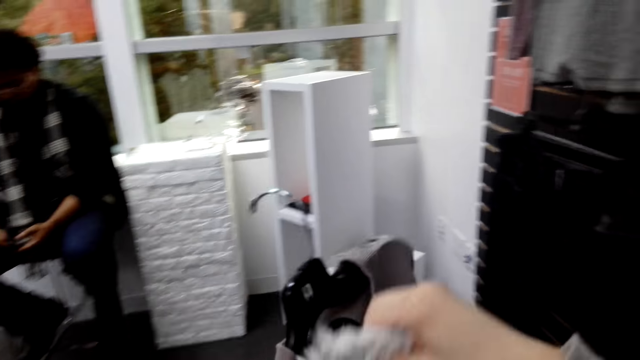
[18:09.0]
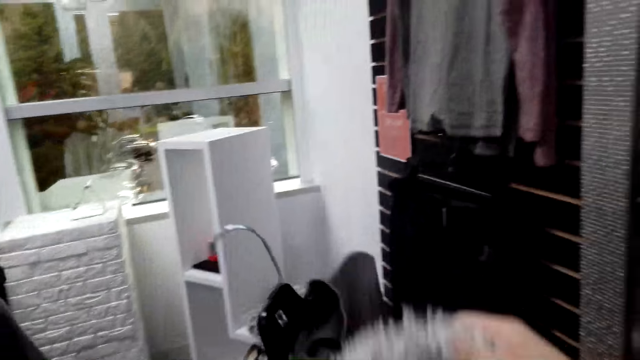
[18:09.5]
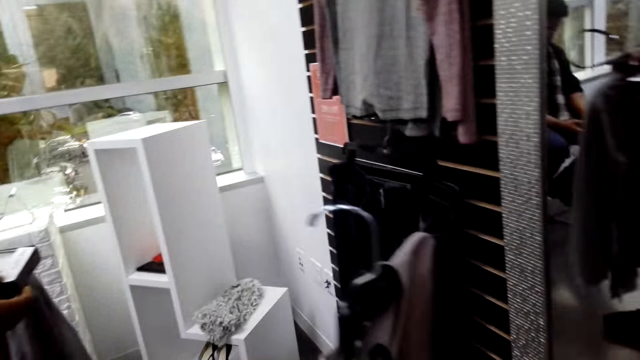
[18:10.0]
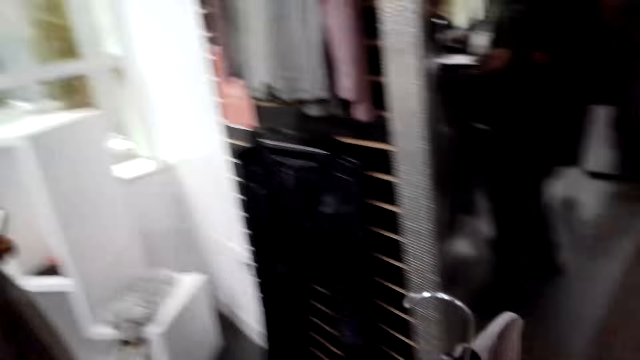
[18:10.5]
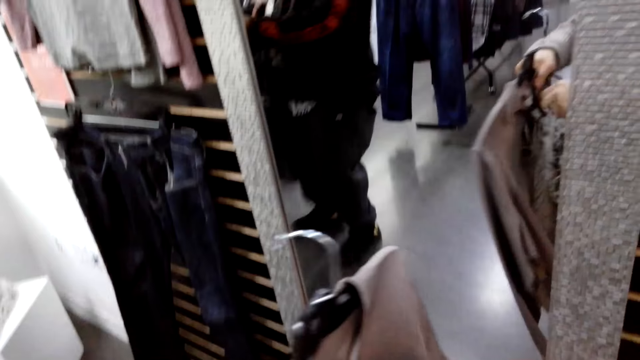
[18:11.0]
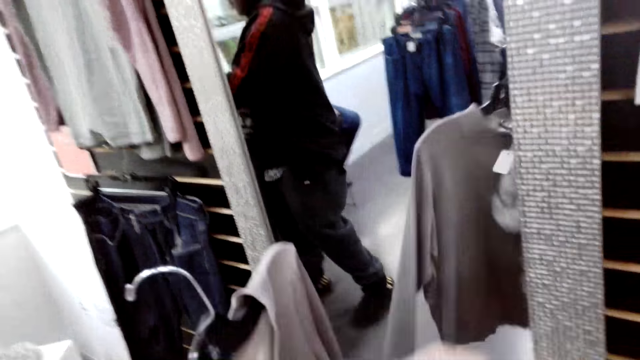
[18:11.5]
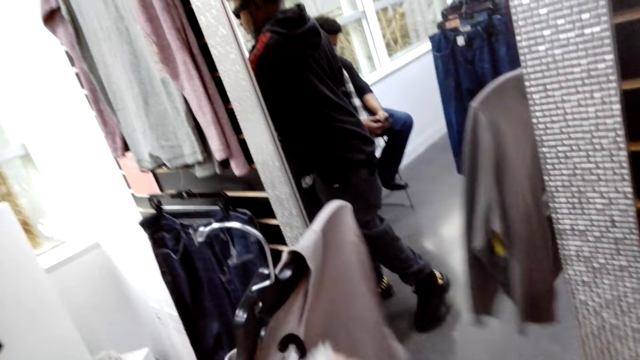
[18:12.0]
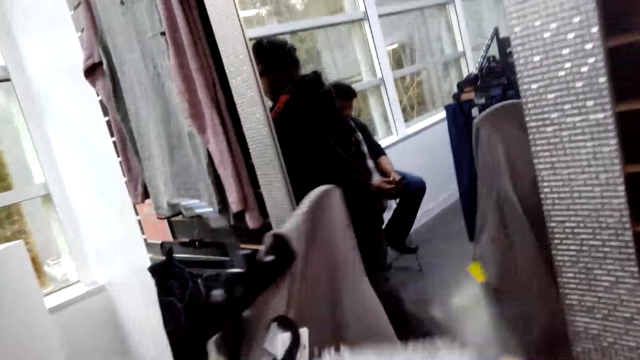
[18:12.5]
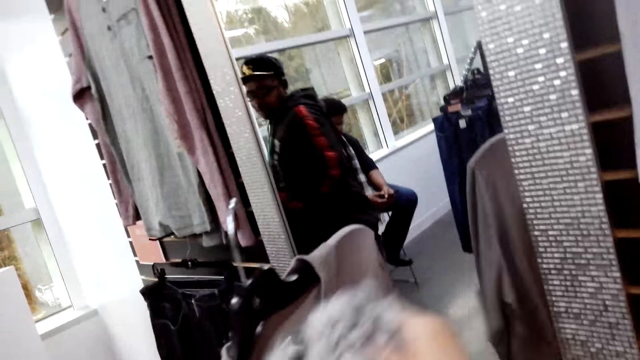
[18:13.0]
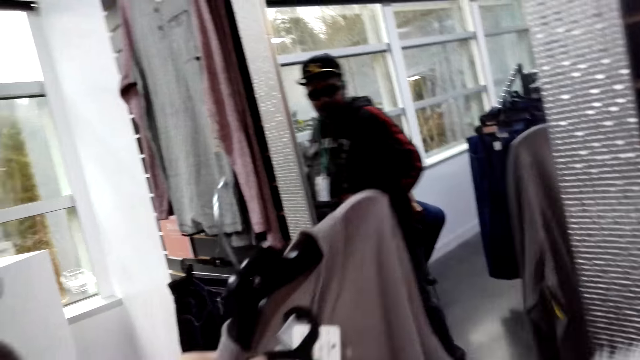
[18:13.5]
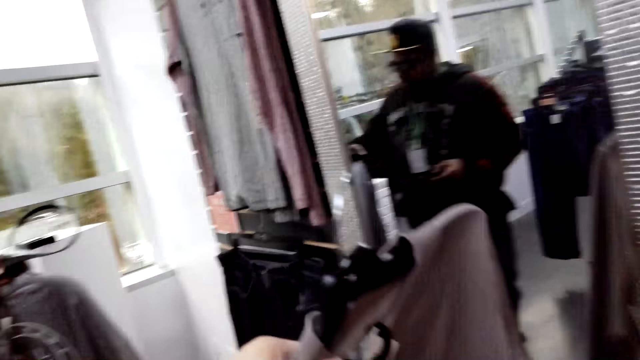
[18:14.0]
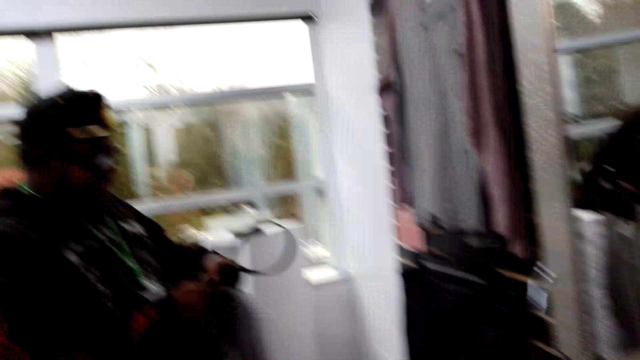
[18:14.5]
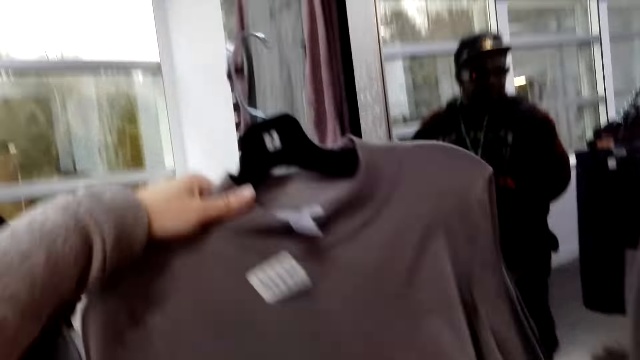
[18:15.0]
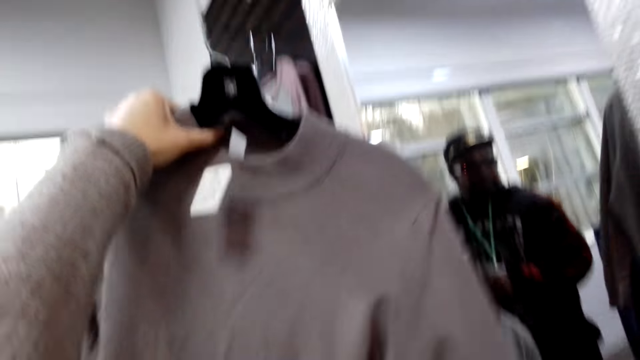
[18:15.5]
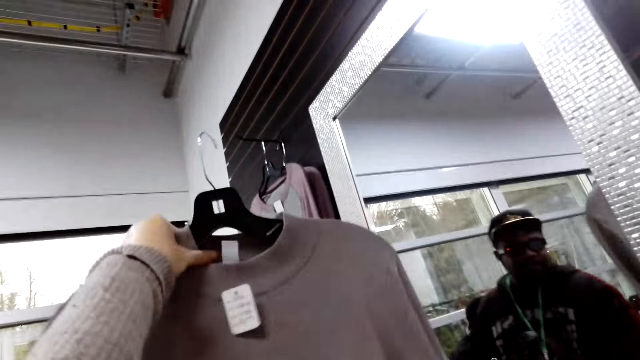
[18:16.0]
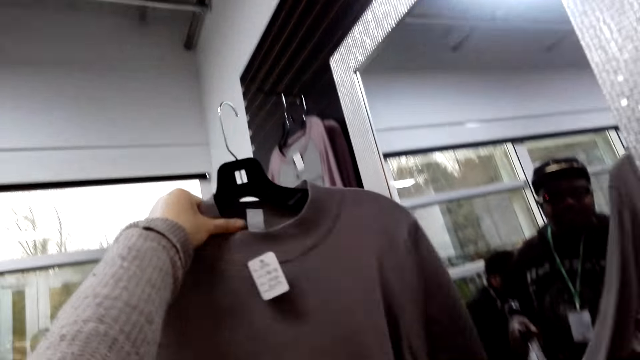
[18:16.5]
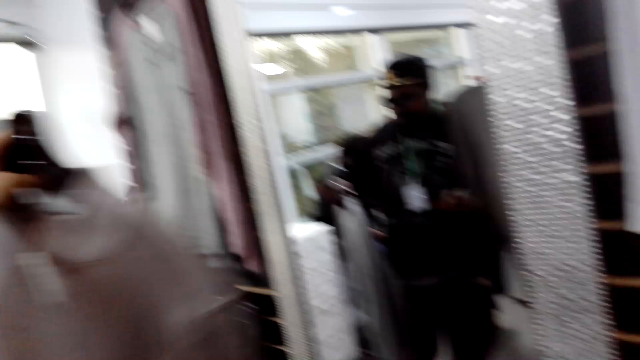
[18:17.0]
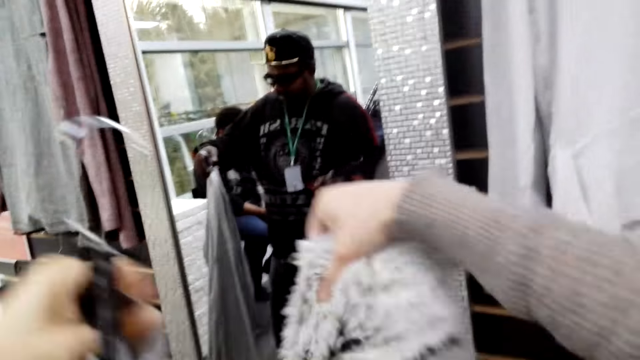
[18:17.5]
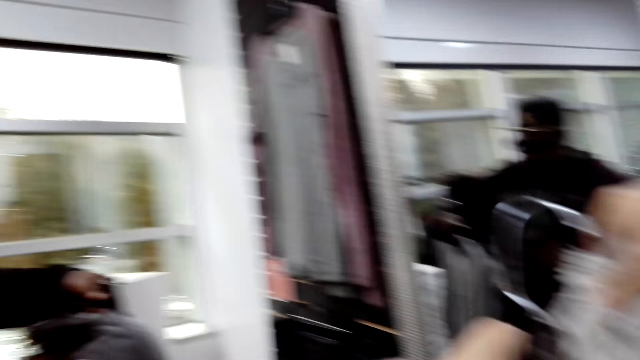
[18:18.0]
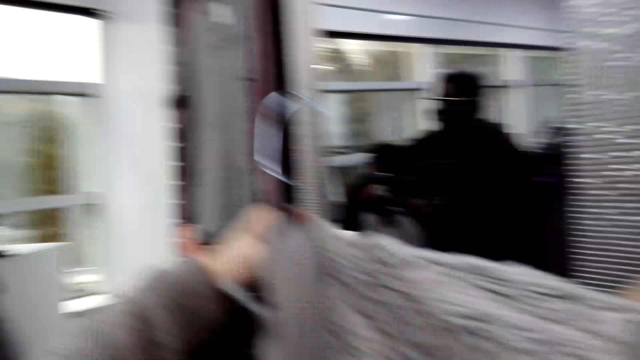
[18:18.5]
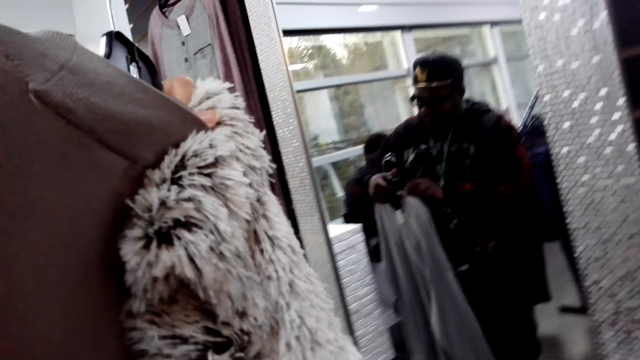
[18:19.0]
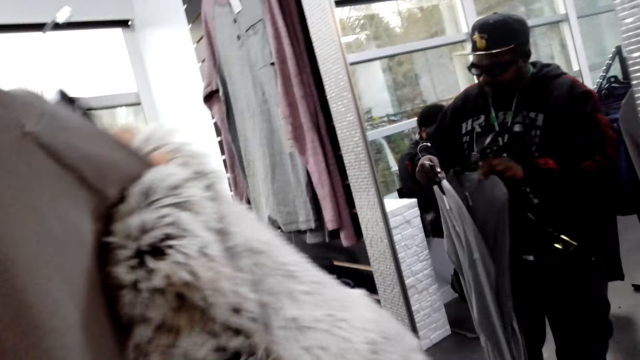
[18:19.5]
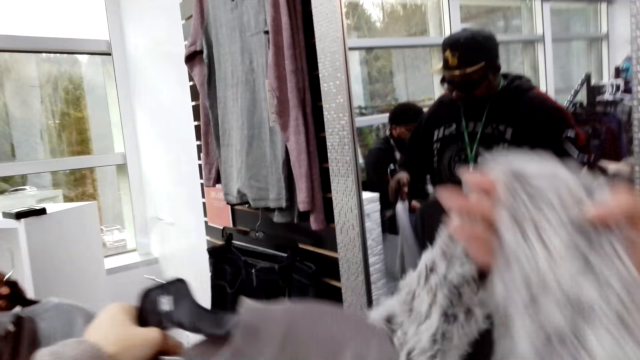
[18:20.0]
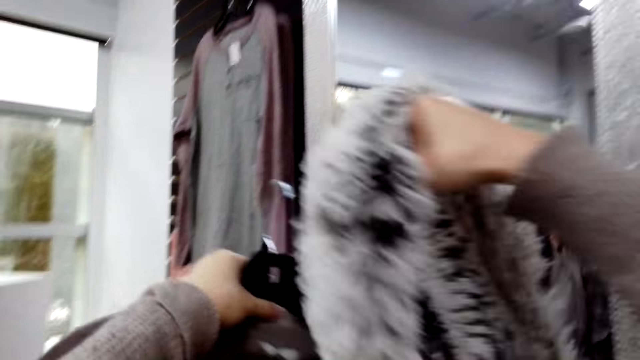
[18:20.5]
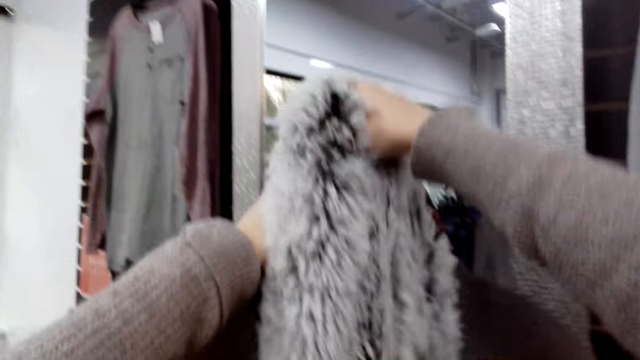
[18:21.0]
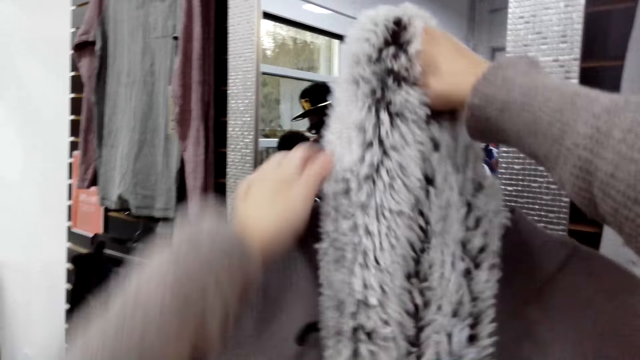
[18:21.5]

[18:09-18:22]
A person holds a phone with both hands. Another person holds a cloth with the right hand and walks around. A third person walks around. The camera wearer matches the top with a scarf. They lift up the shirt.

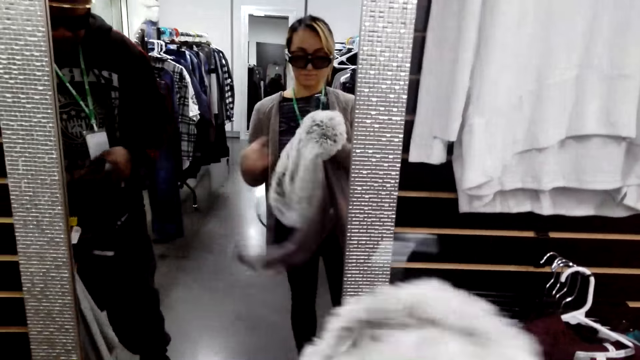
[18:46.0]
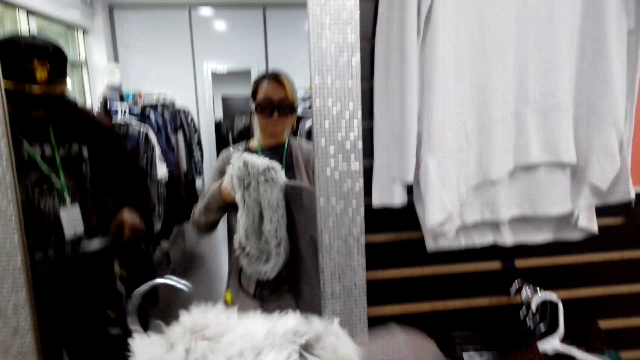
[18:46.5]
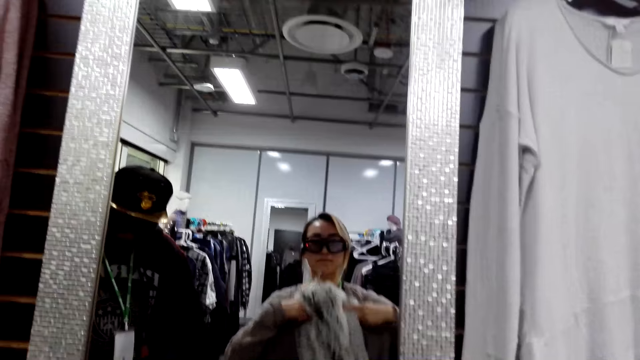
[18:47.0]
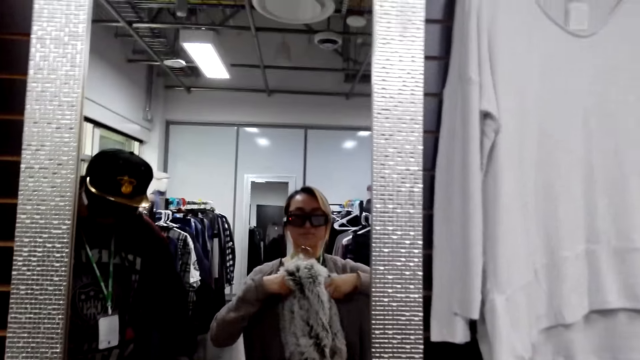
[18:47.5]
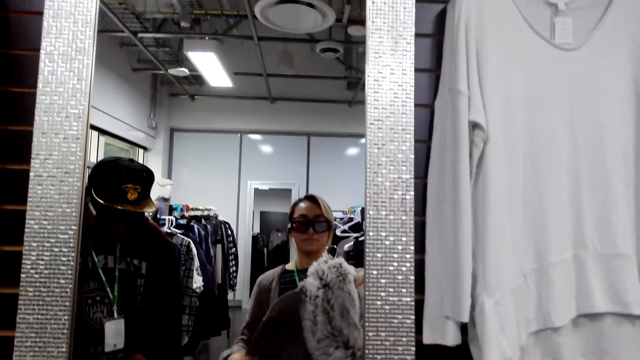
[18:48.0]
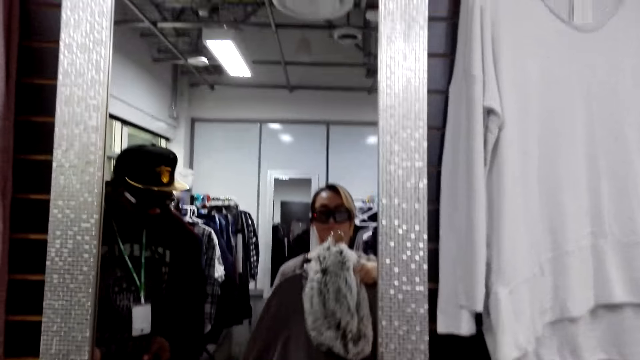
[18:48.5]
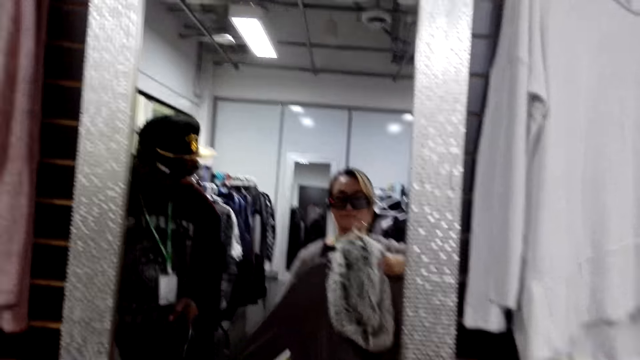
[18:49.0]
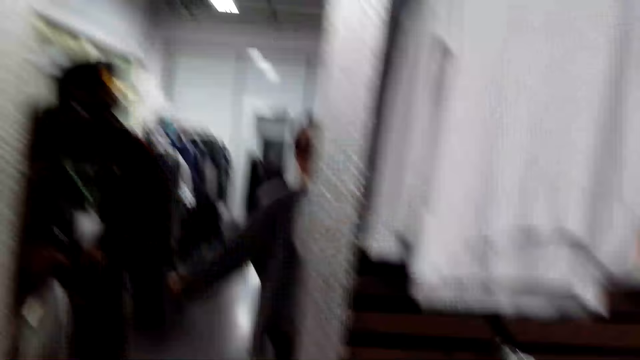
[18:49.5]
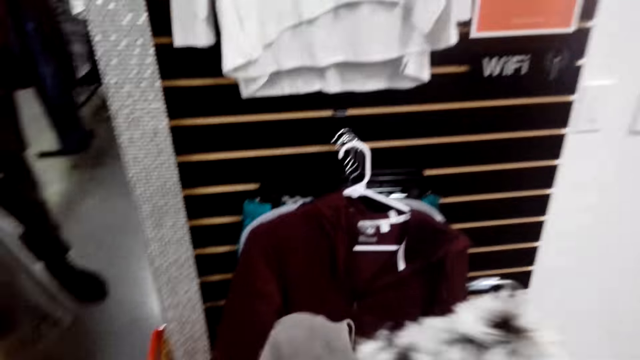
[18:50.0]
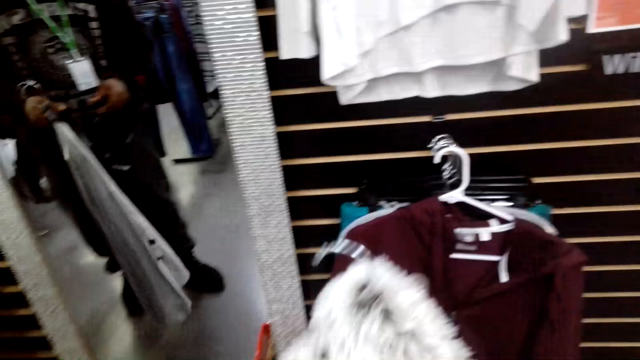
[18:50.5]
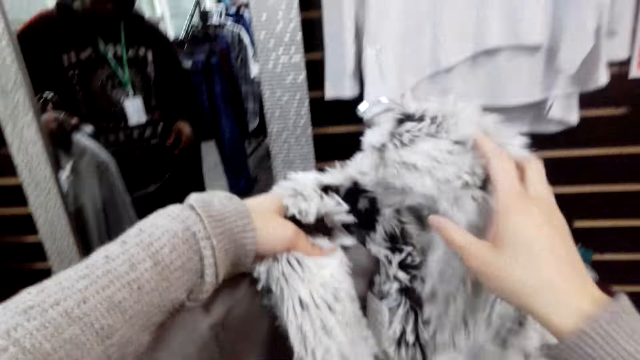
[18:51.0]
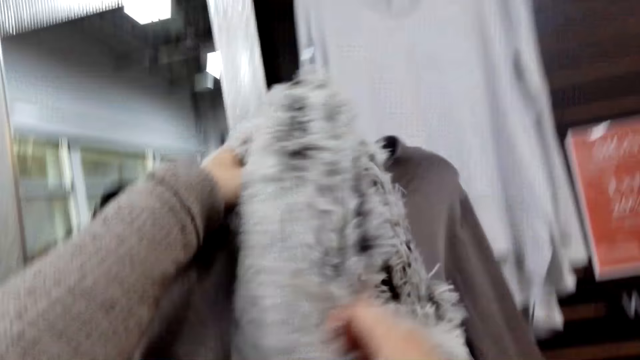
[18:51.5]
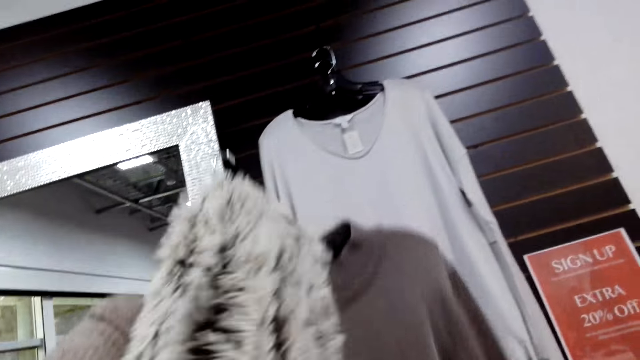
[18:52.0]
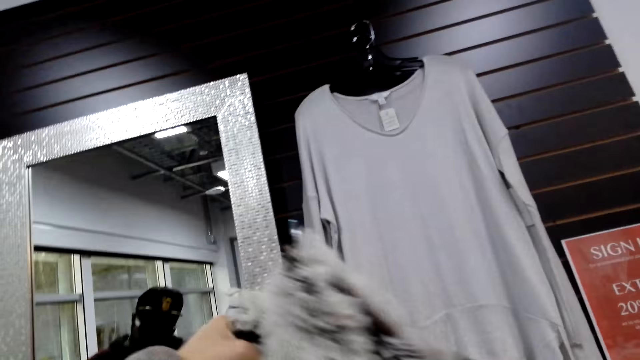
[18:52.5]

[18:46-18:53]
The camera wearer looks at the mirror.
